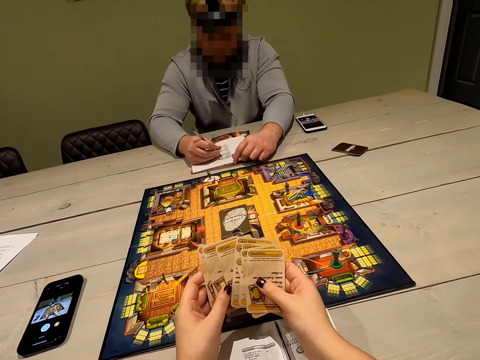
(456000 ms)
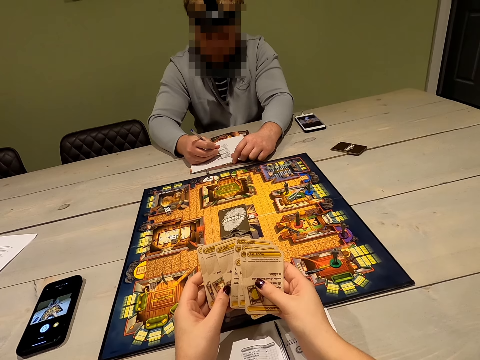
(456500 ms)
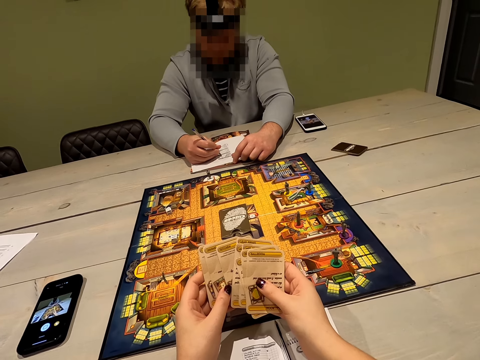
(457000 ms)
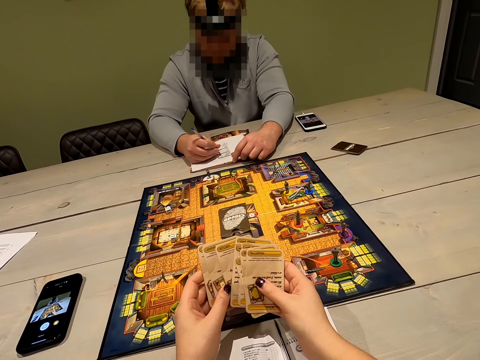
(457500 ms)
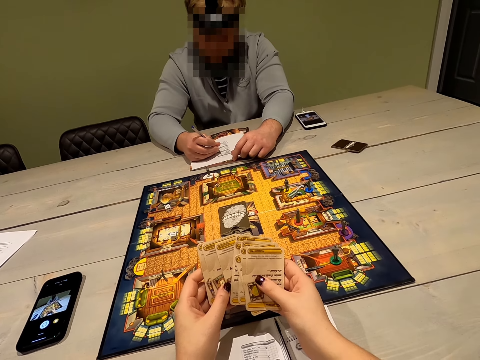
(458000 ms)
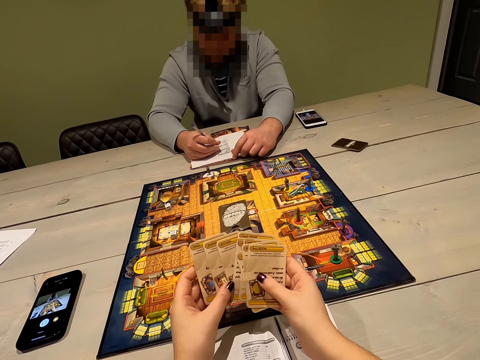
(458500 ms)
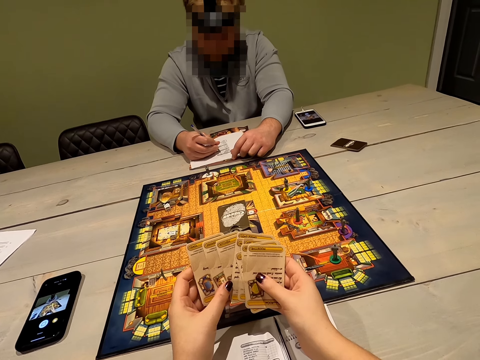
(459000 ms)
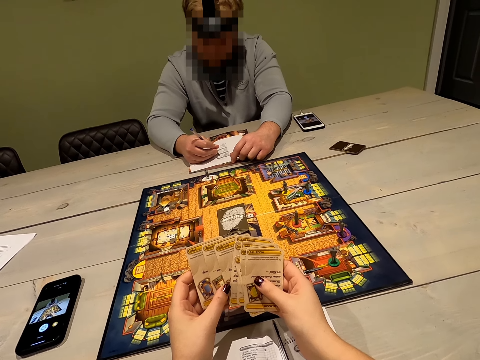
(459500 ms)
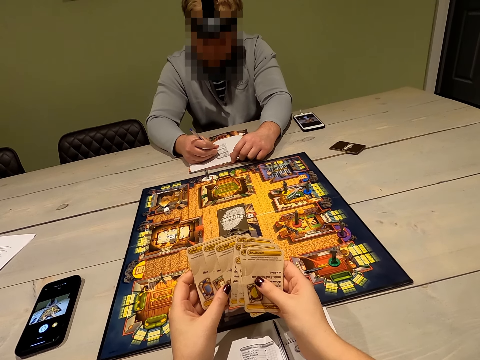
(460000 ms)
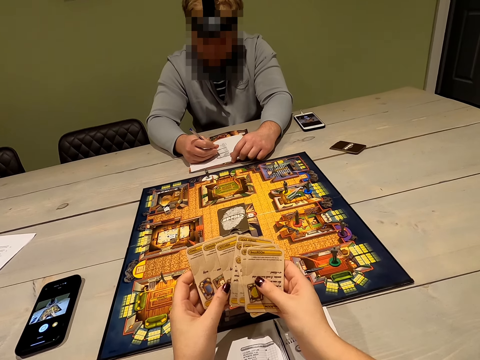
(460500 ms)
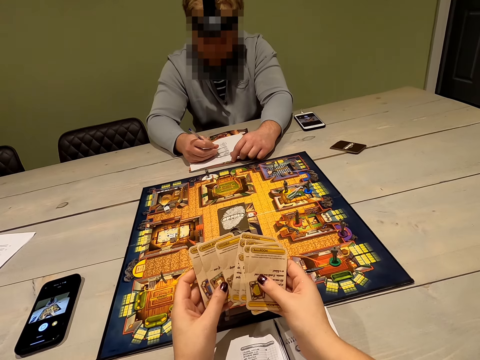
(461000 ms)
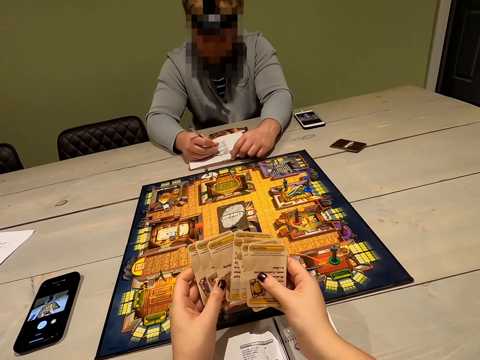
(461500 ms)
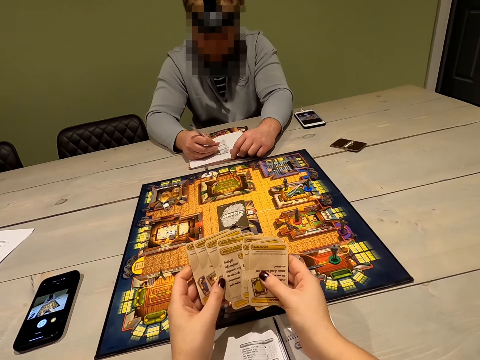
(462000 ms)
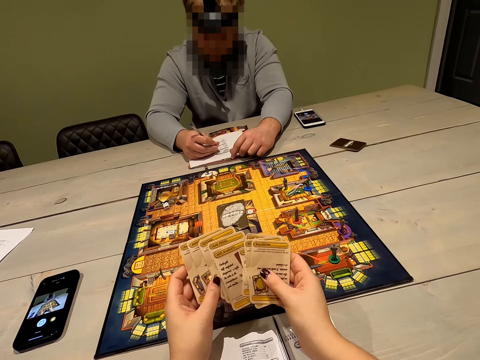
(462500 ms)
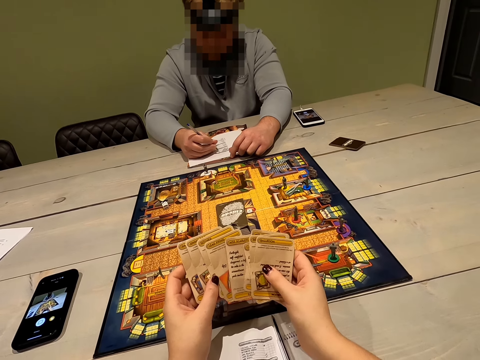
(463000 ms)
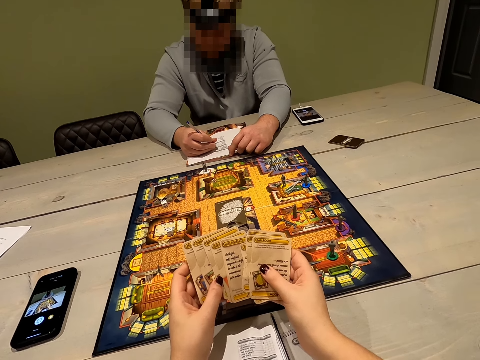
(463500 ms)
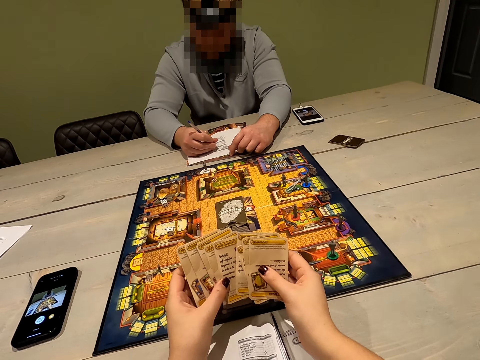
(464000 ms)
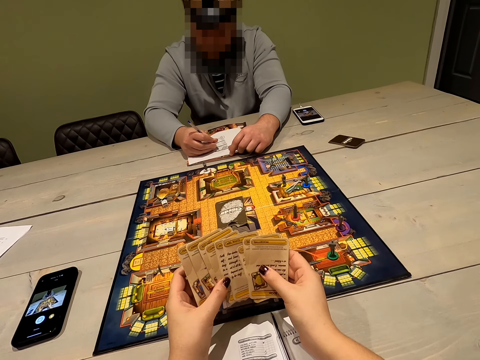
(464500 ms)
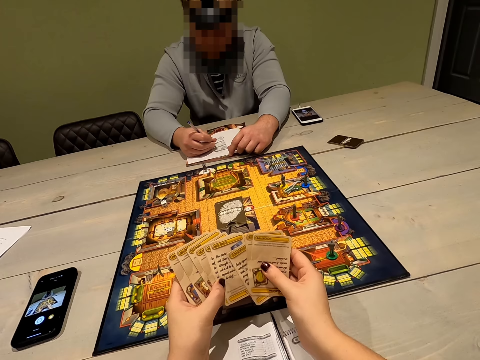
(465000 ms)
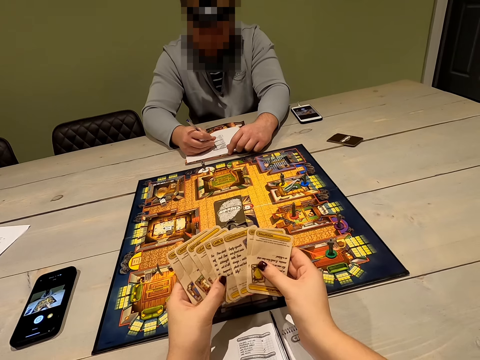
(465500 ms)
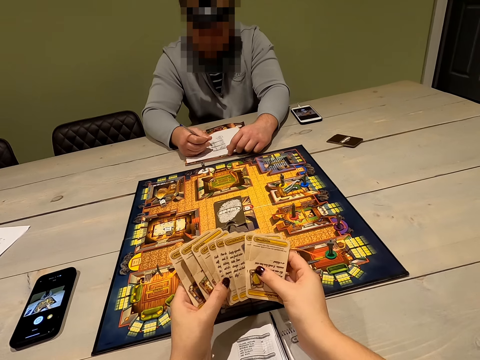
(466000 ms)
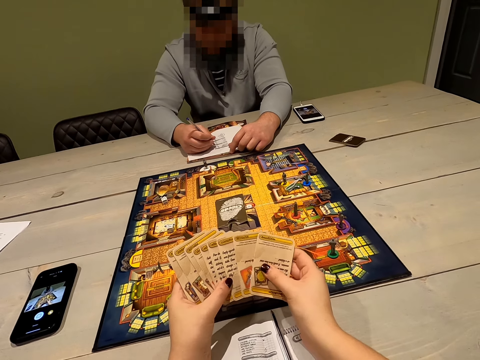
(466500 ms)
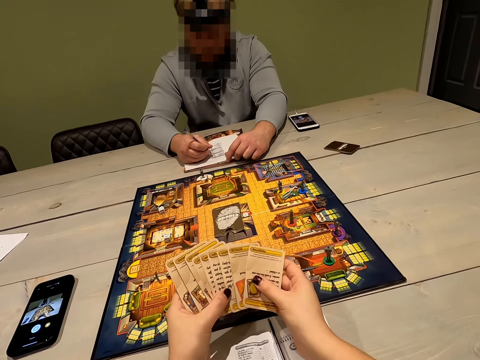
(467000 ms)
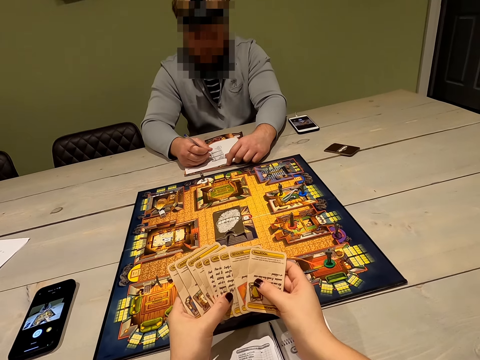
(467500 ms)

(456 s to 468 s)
A person writes on the sheet with a pen in the right hand. The camera wearer looks at the person. They place the cards in the left hand with the right hand. They reshuffle the cards.

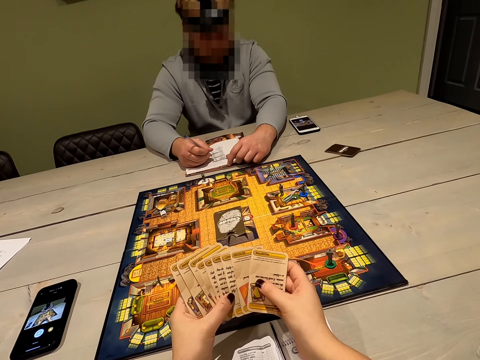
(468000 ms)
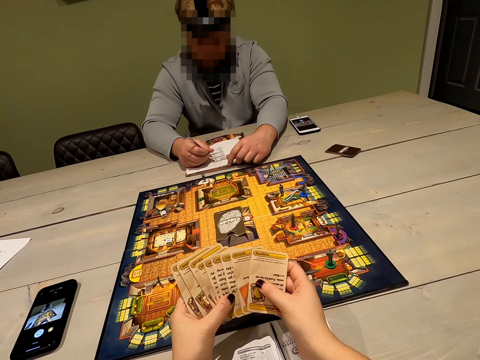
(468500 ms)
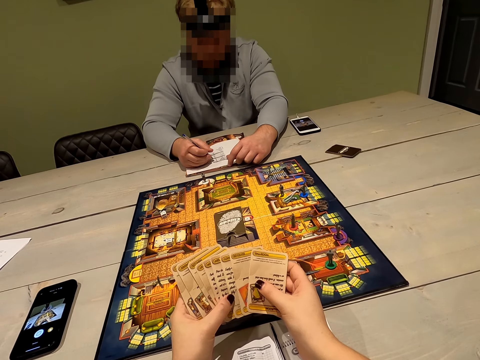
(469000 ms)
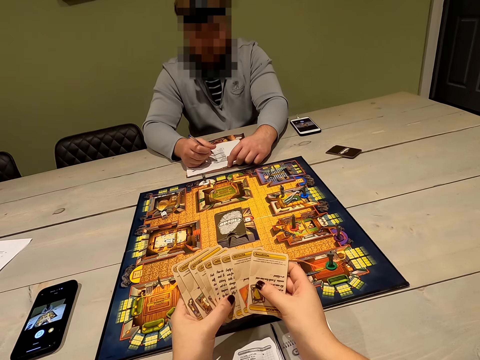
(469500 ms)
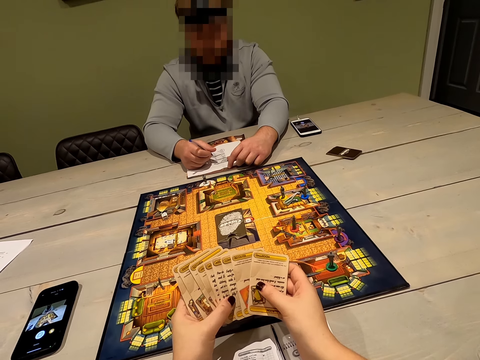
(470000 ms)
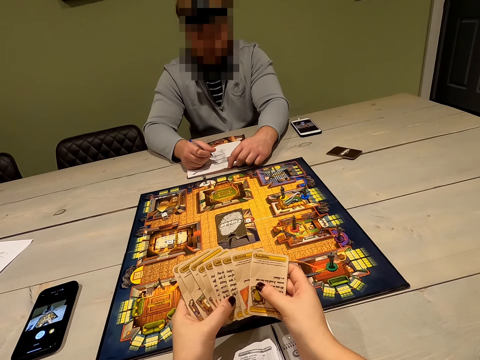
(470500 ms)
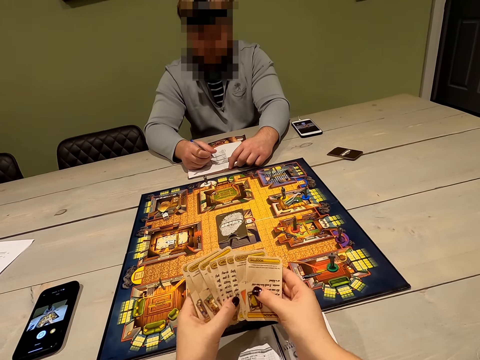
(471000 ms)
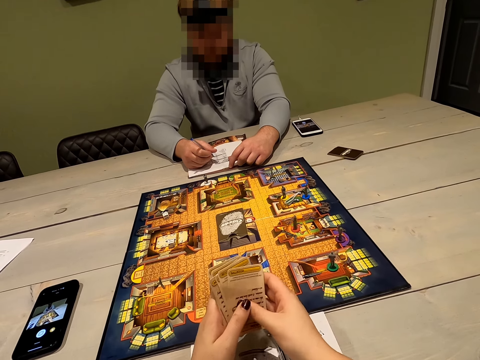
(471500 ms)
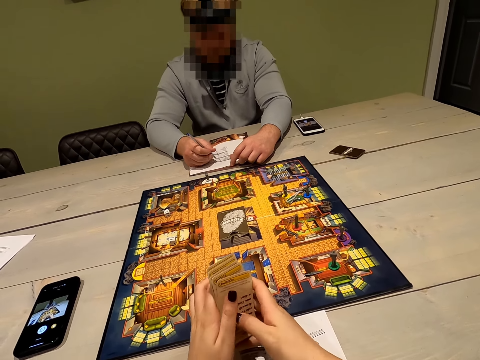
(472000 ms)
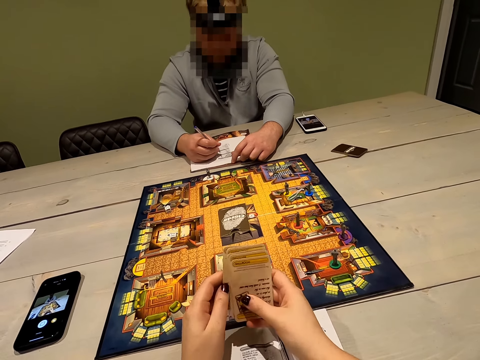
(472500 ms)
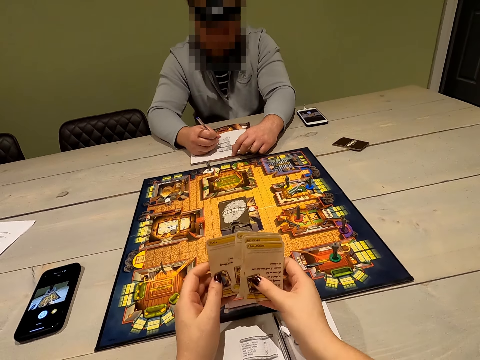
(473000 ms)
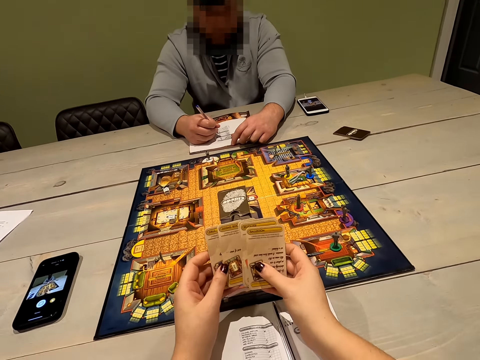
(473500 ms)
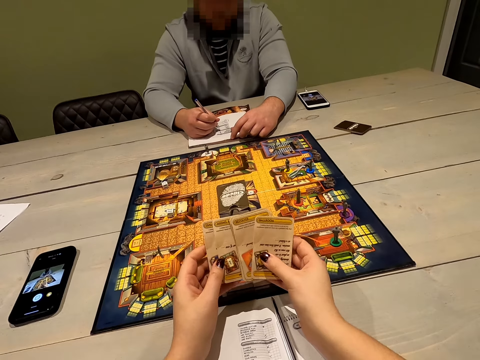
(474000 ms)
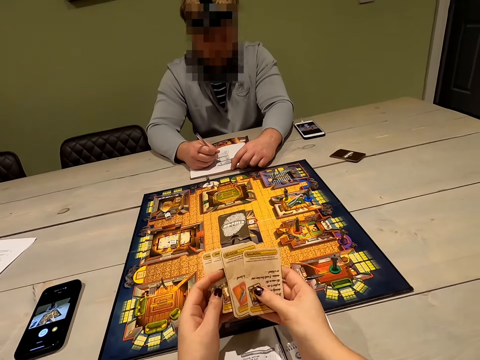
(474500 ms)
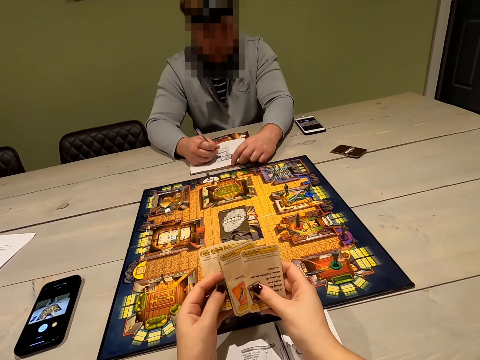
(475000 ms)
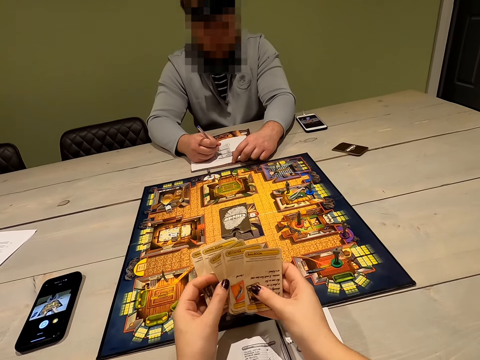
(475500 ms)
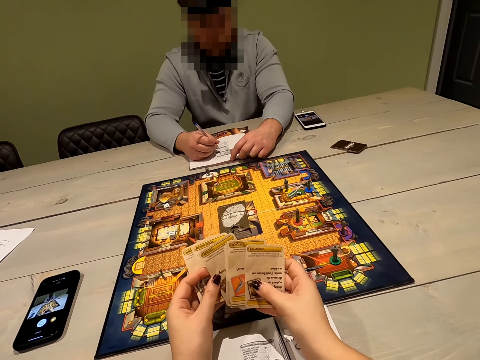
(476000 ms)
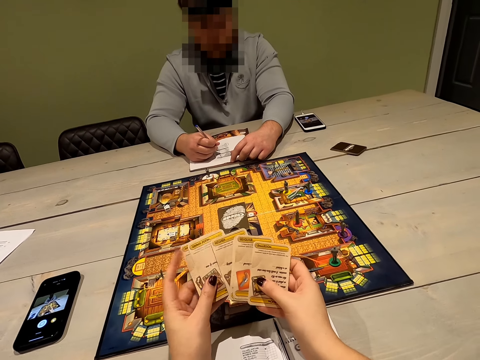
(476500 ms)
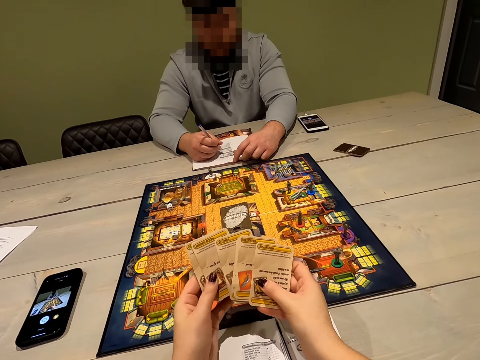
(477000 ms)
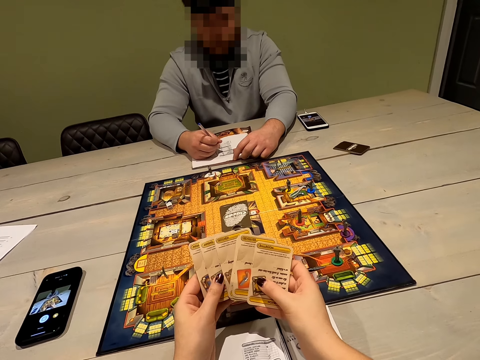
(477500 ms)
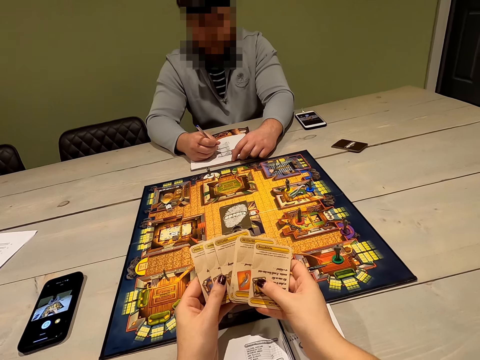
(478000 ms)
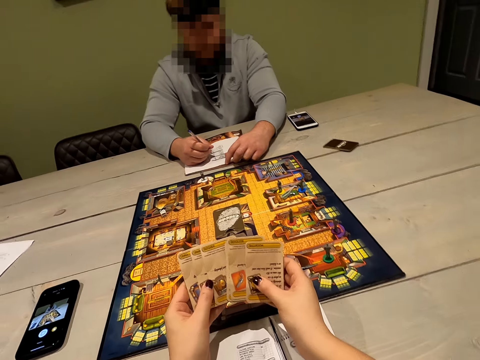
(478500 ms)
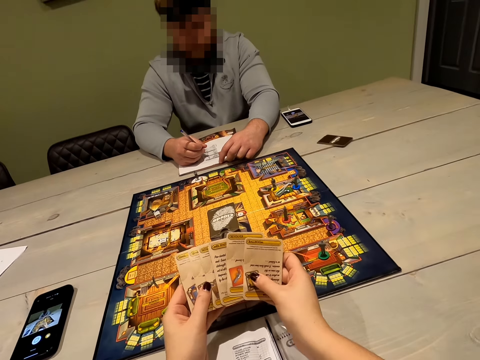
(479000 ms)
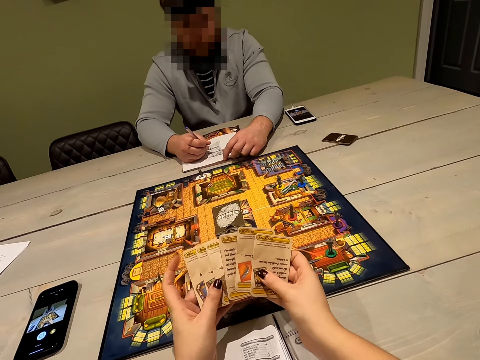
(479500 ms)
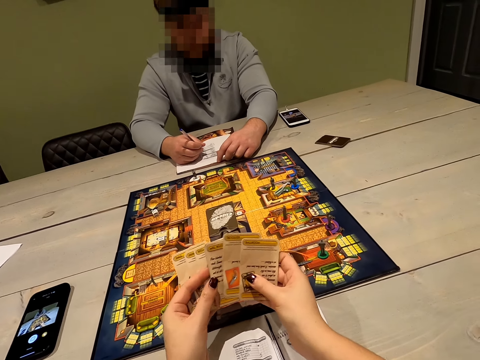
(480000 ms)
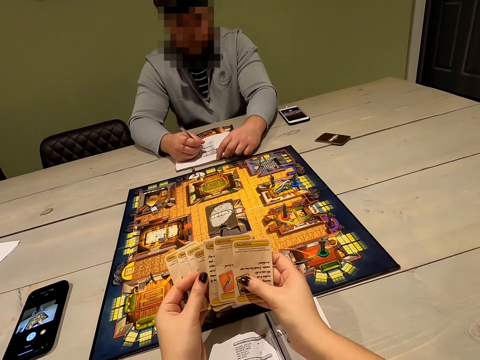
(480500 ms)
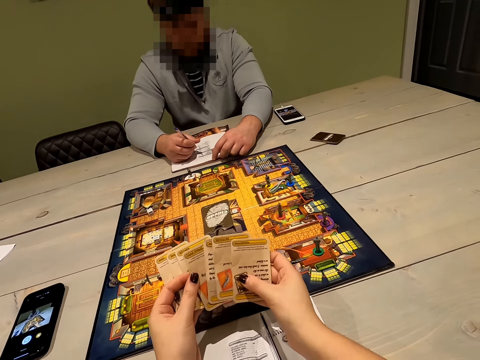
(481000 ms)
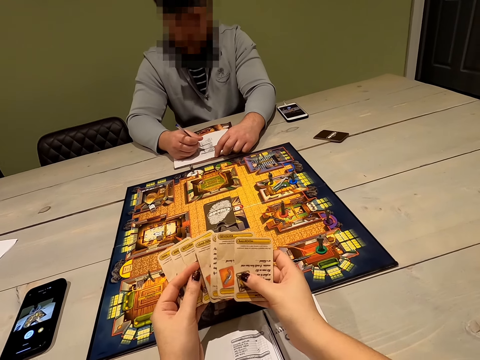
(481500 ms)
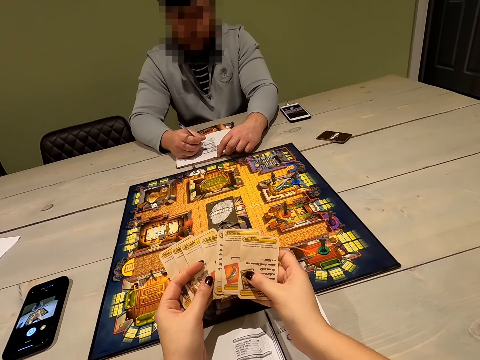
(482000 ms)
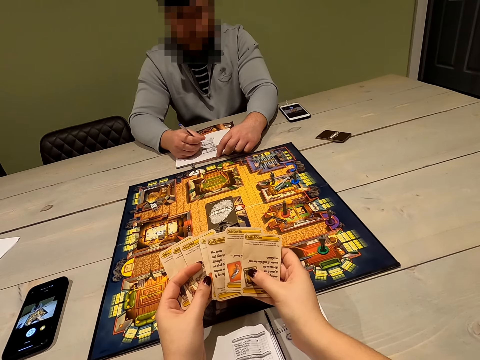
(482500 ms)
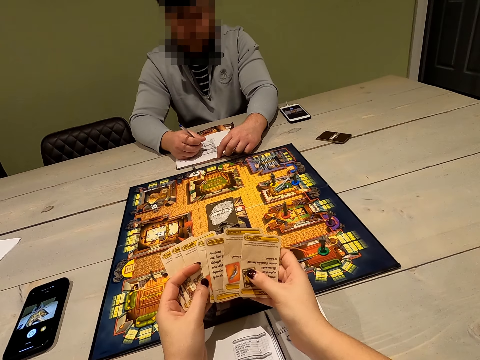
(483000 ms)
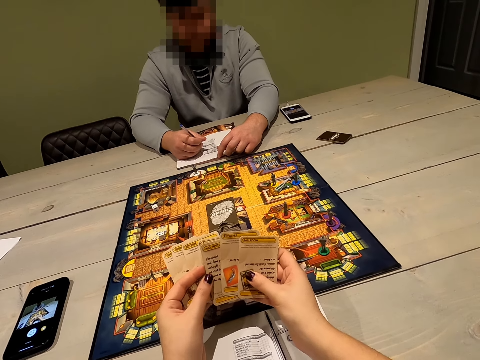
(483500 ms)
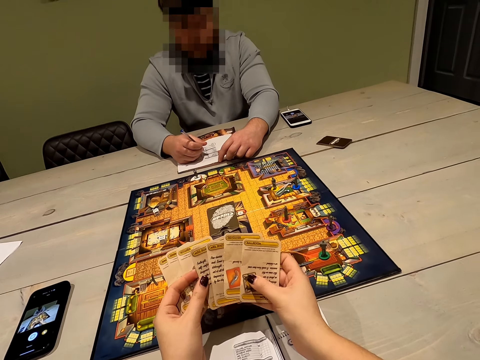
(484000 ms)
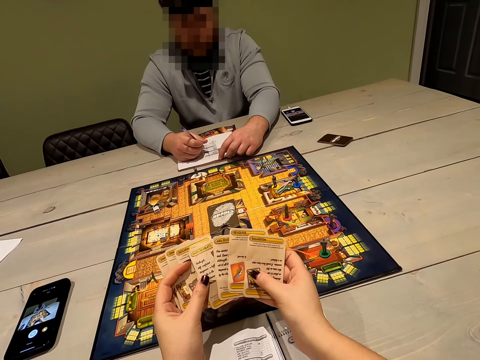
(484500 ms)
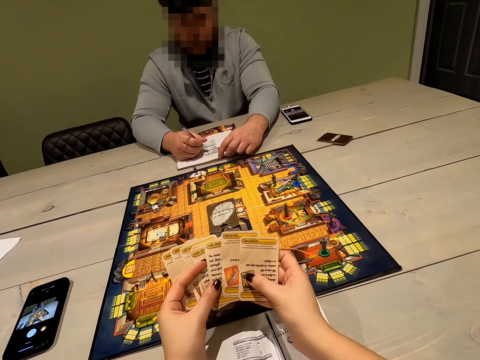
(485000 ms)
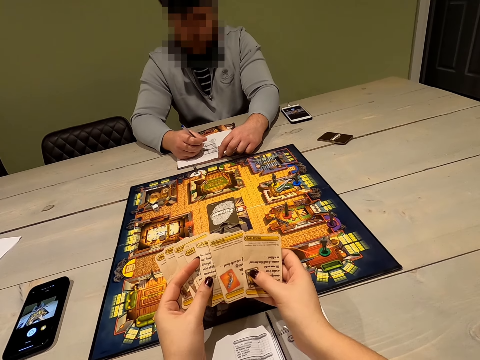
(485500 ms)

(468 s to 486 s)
The camera wearer looks at a person. They interact with the person. They hold the cards with both hands. They reshuffle the cards. They place the cards in the left hand with the right hand.
